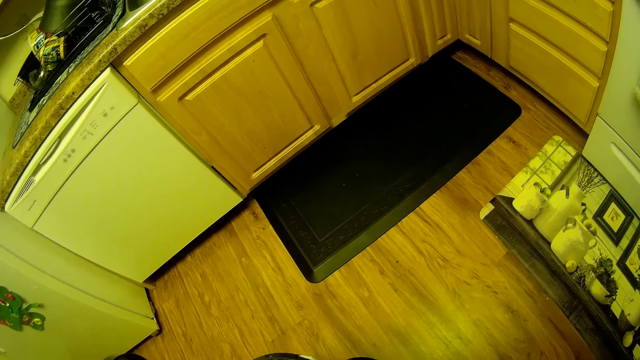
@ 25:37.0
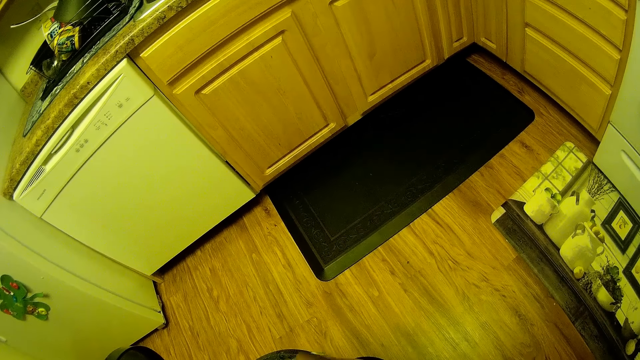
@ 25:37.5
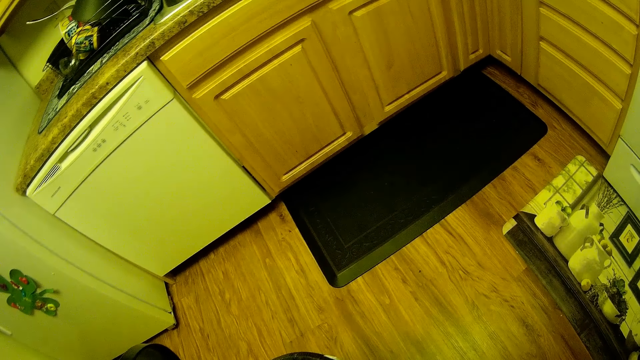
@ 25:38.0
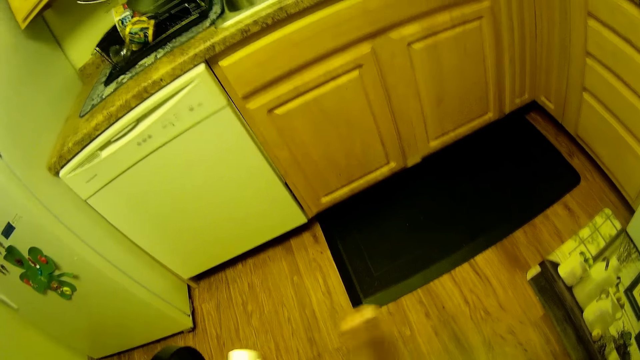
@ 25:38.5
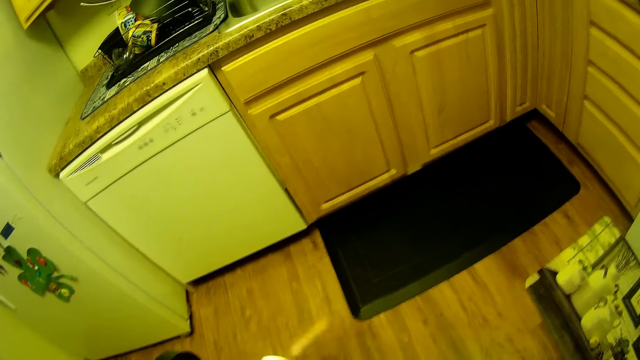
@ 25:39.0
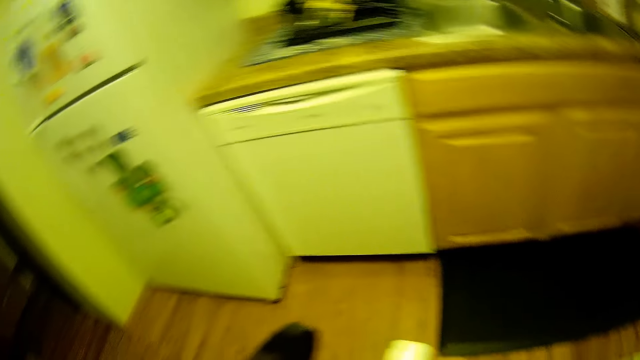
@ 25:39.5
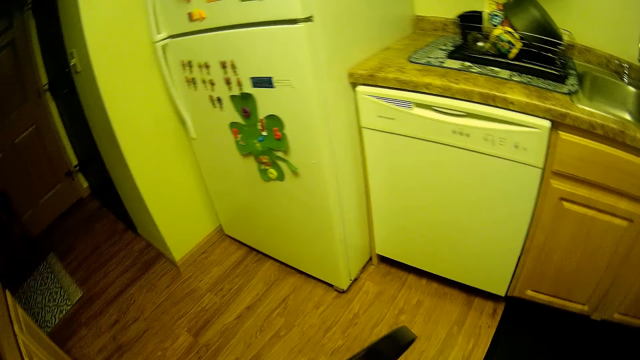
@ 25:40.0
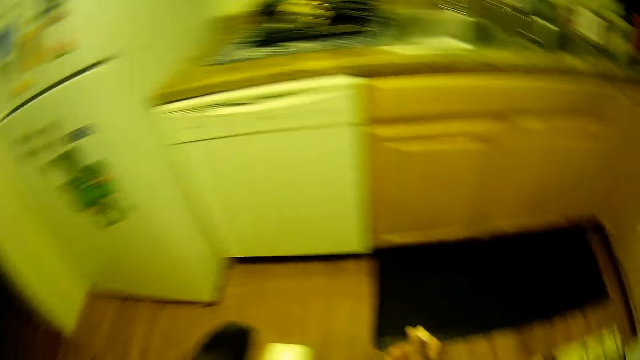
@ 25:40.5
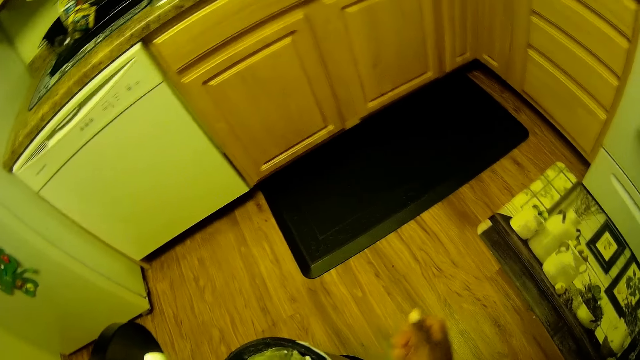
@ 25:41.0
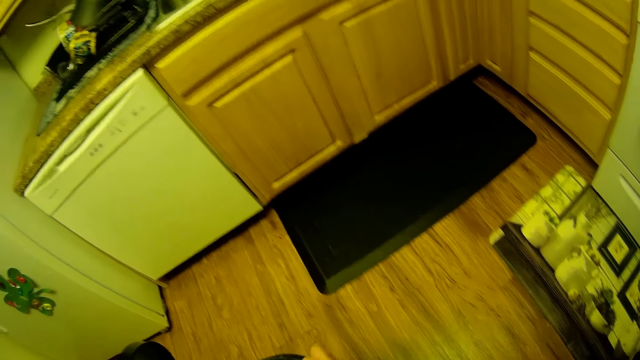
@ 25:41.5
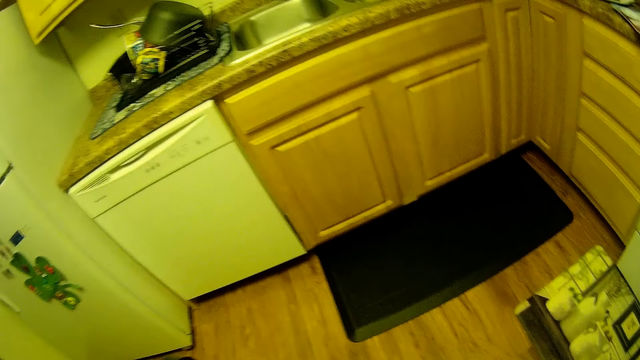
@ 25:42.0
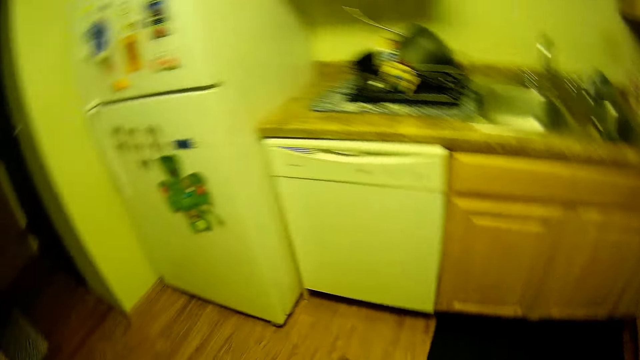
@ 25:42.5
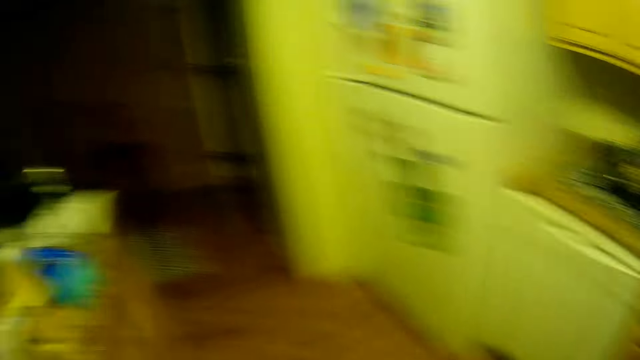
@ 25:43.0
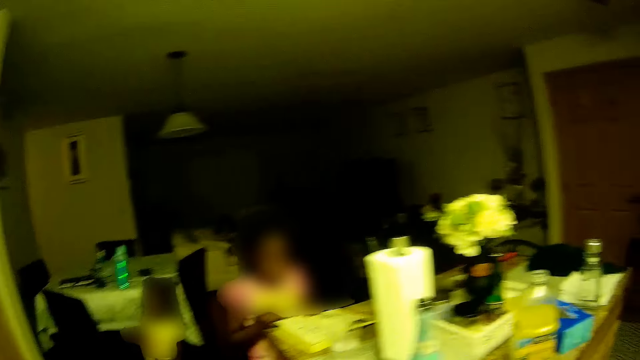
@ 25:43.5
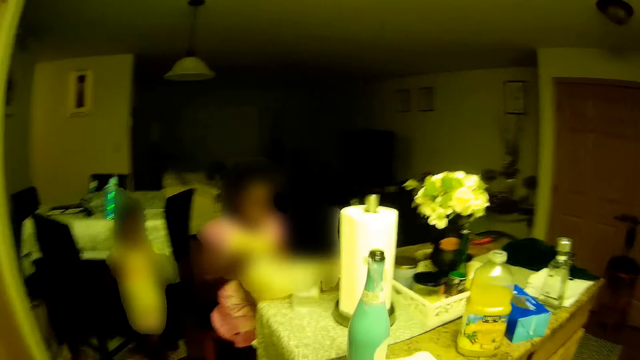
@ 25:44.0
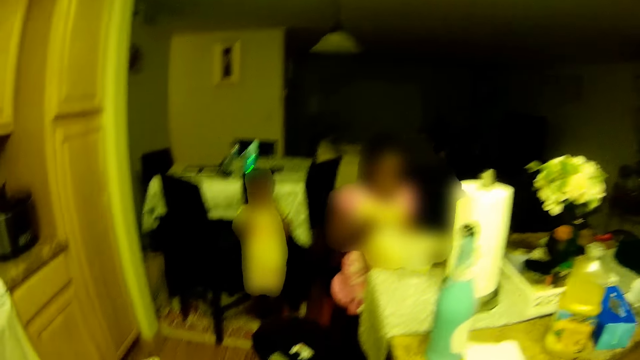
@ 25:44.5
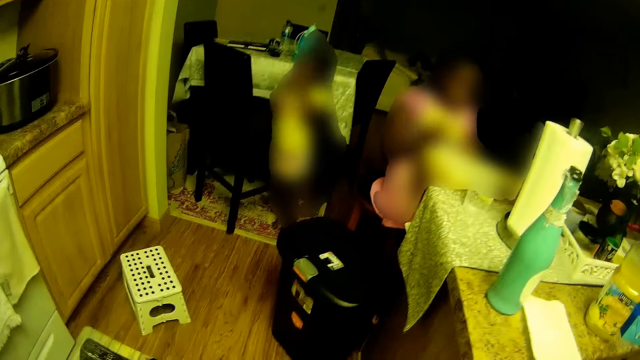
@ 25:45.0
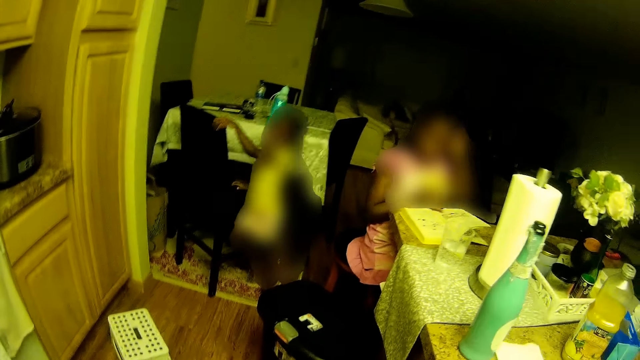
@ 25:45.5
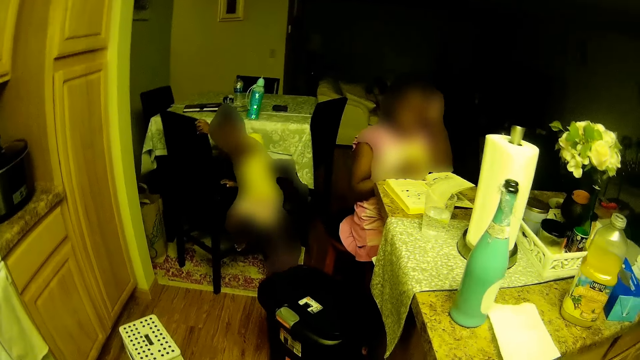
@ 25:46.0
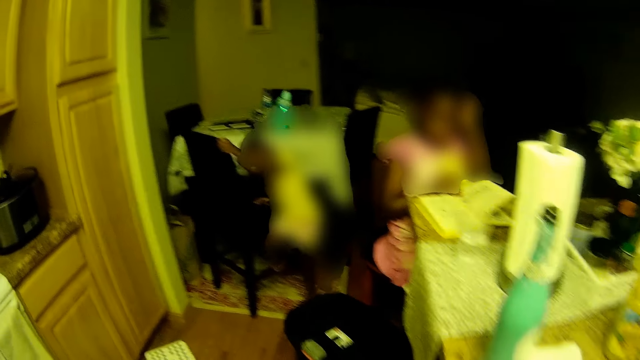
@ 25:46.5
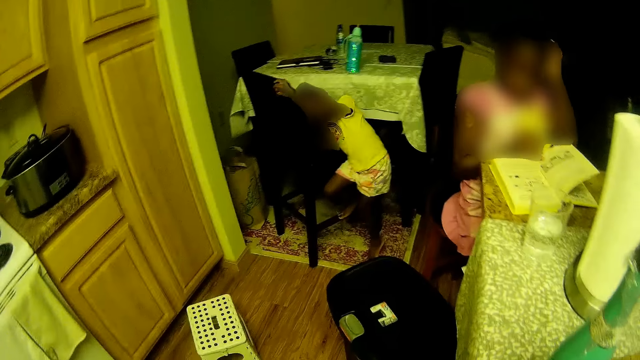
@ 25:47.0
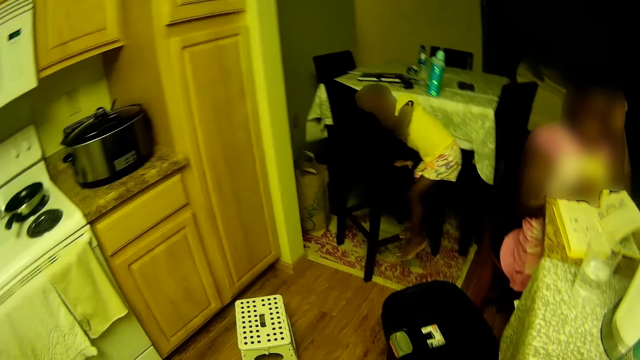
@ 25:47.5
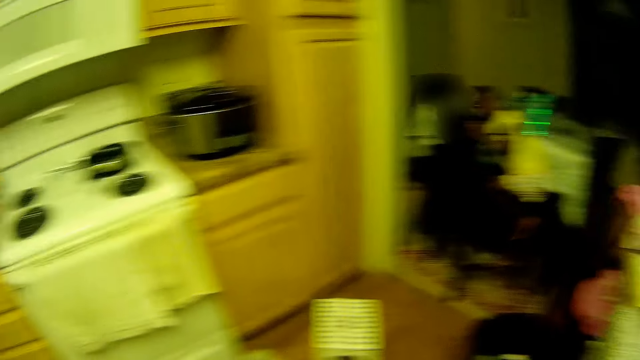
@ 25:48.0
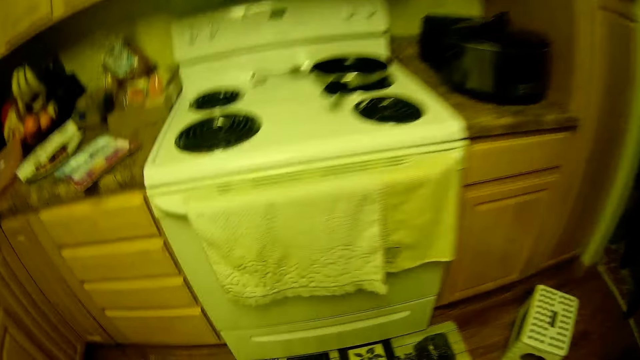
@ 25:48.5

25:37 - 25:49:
The camera wearer hits the floor tool with her right hand. She stops banging something. She looks around. The girl reads the book at the table. Another girl climbs on a chair.

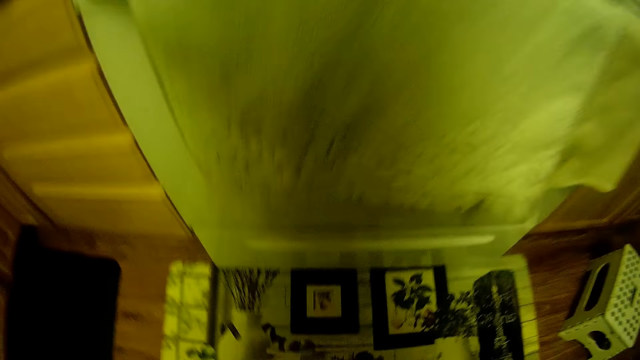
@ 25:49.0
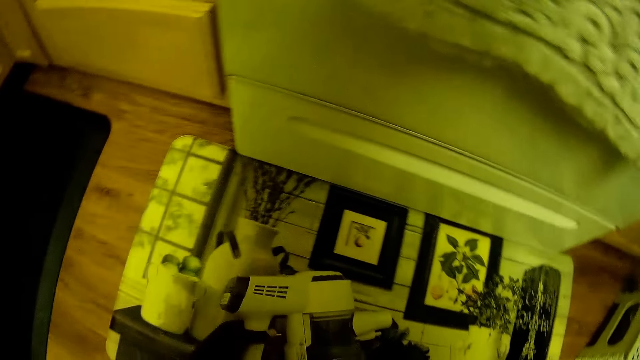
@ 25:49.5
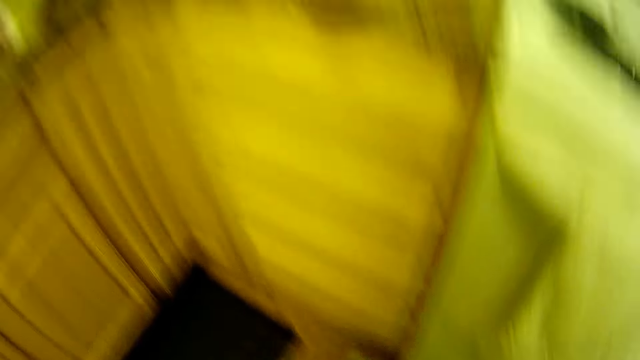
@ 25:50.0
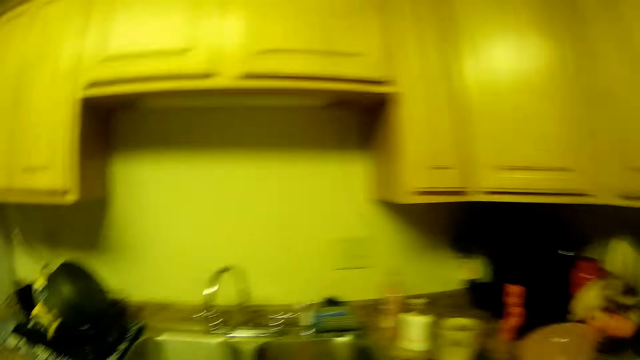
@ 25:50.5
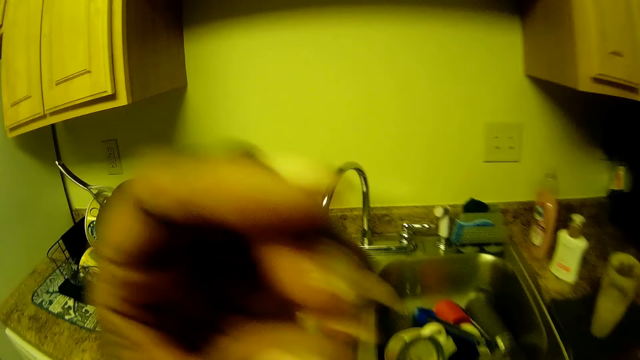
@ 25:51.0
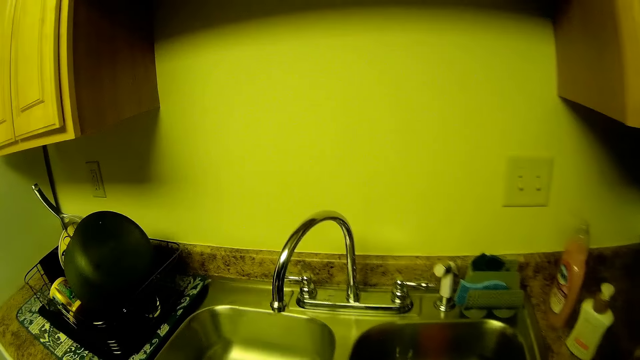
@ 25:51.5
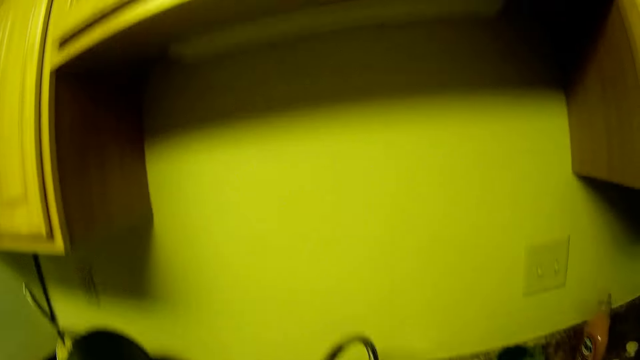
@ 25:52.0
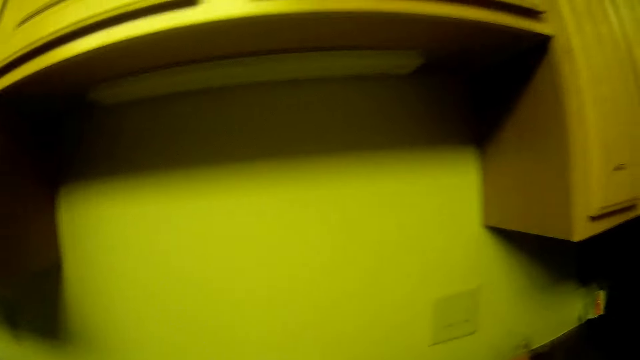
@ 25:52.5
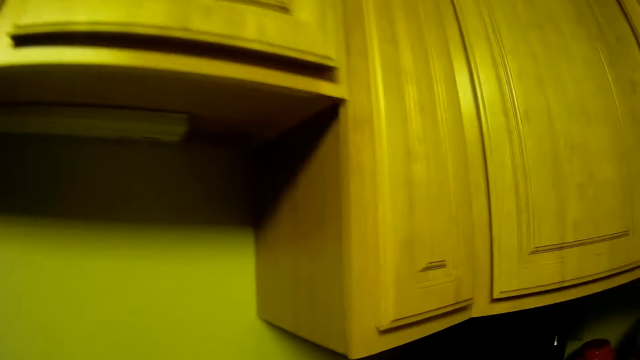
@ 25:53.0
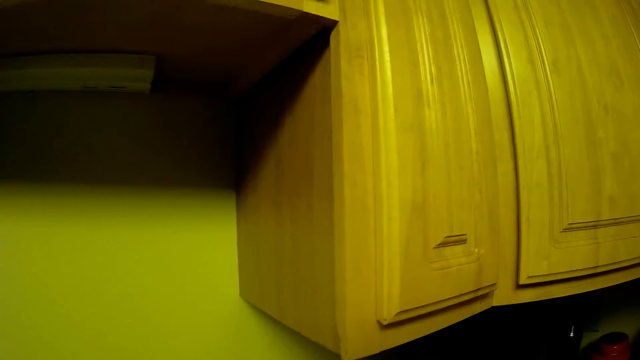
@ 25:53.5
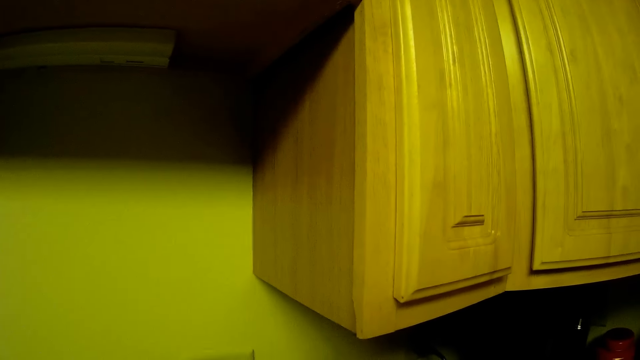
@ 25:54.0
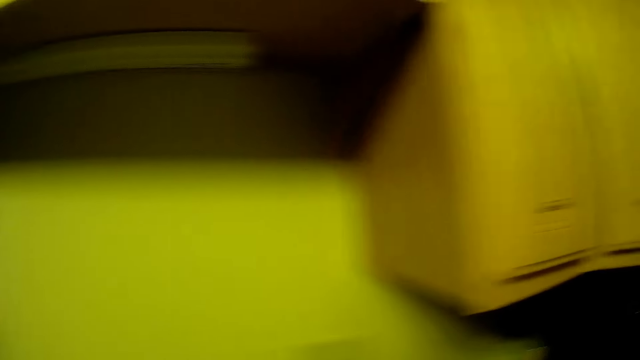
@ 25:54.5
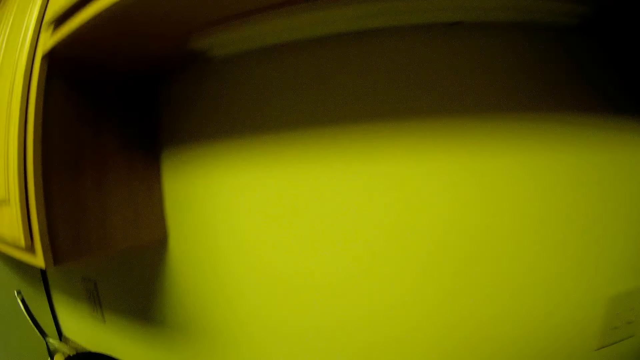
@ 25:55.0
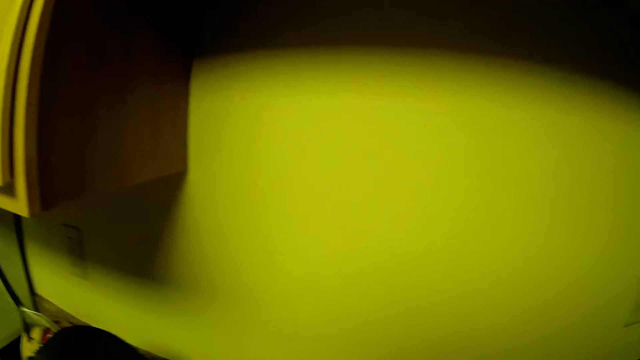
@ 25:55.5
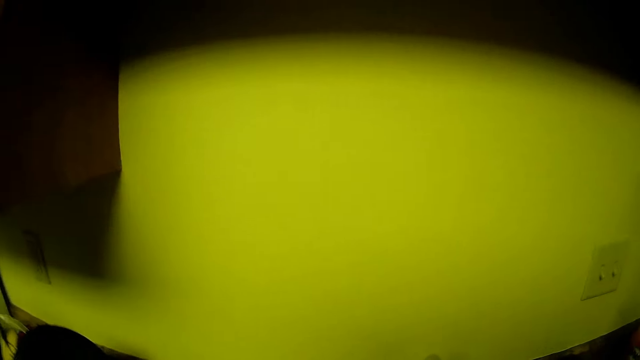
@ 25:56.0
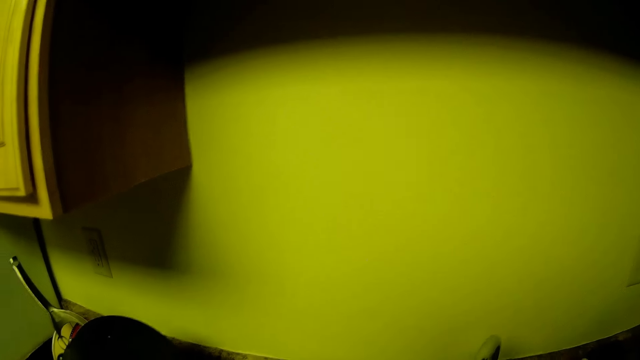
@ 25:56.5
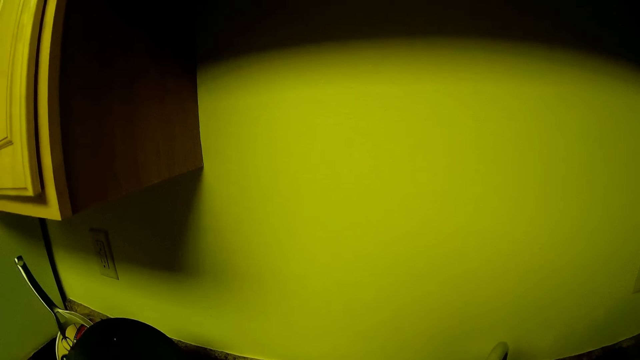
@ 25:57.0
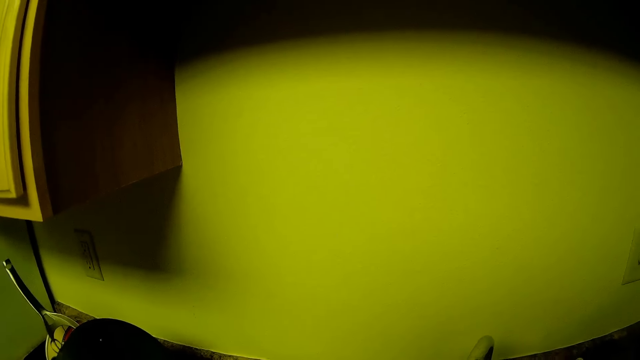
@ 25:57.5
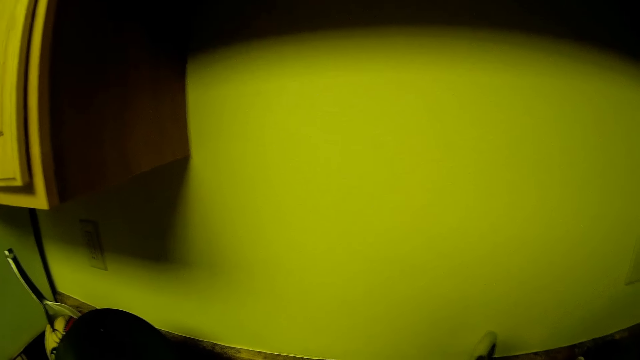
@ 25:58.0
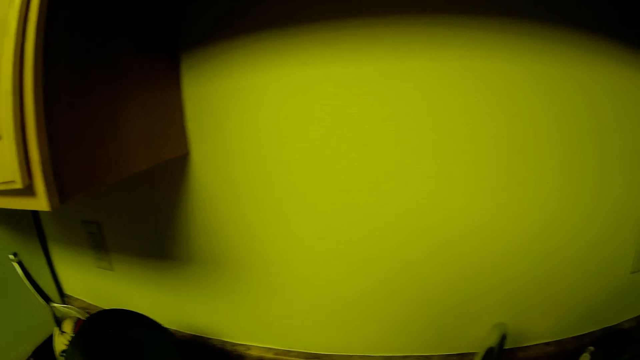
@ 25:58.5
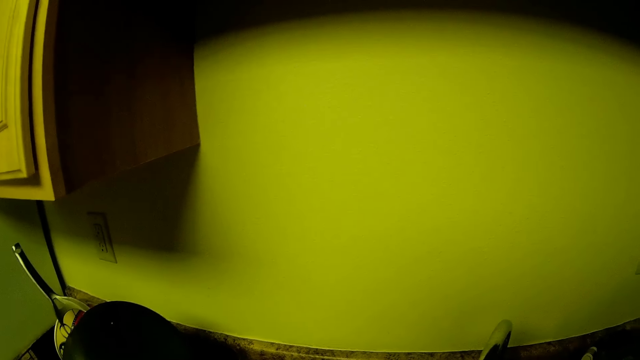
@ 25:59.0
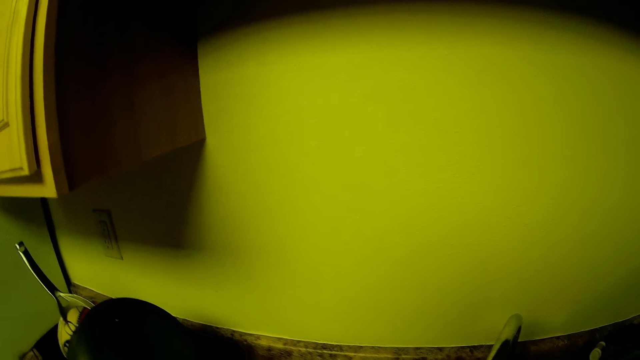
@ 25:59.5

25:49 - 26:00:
The camera wearer drops a handheld food mixer on the floor with both hands. She touches the cleaning machine. She moves towards a kitchen sink. She raises her left hand. She looks around the kitchen cabinet. She talks and turns on the tap.
